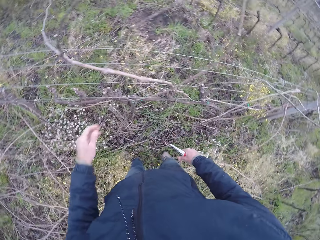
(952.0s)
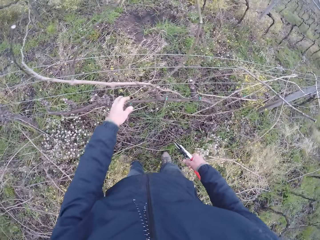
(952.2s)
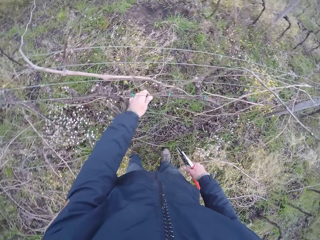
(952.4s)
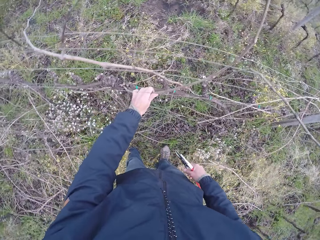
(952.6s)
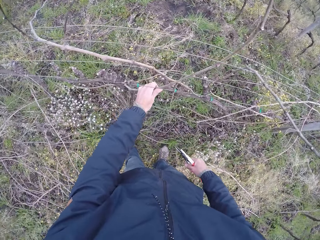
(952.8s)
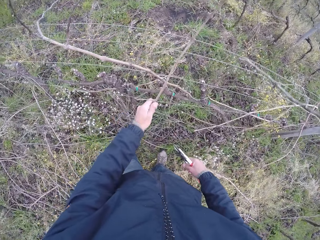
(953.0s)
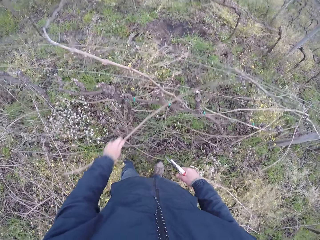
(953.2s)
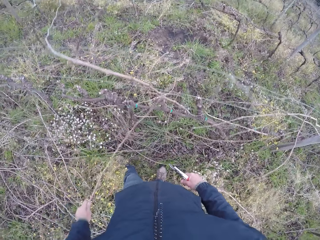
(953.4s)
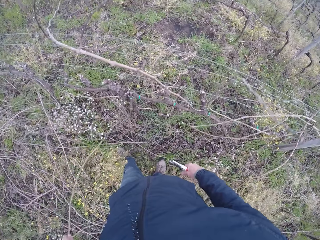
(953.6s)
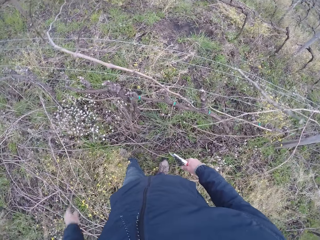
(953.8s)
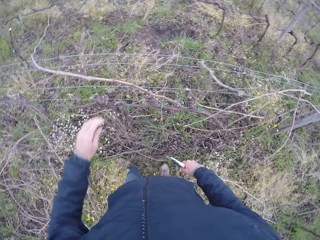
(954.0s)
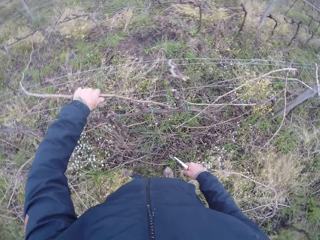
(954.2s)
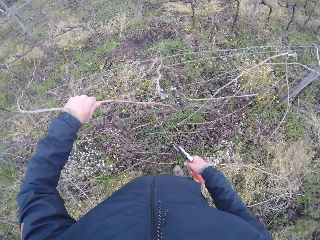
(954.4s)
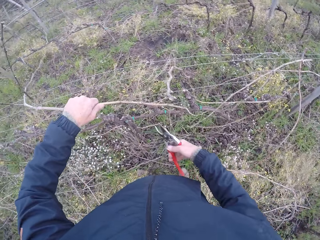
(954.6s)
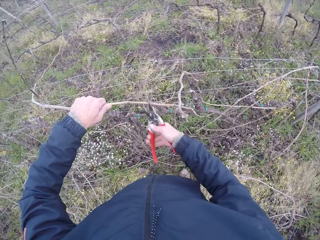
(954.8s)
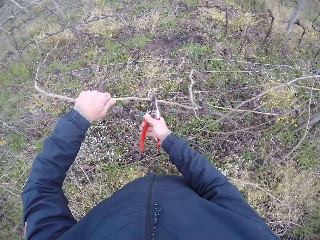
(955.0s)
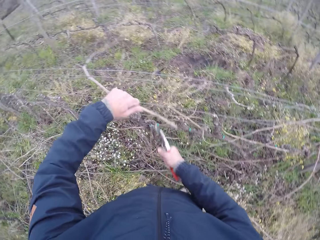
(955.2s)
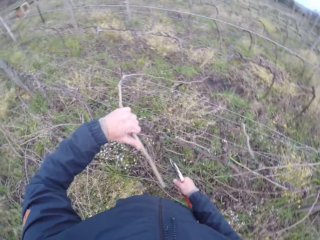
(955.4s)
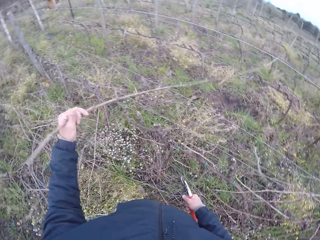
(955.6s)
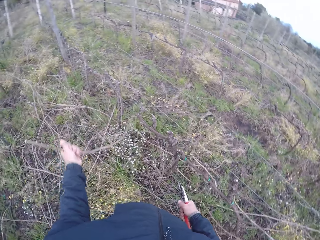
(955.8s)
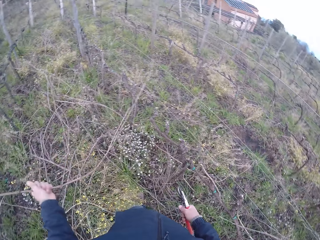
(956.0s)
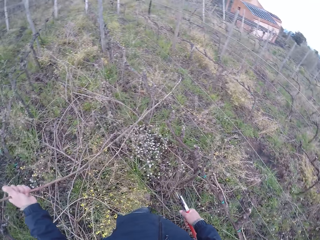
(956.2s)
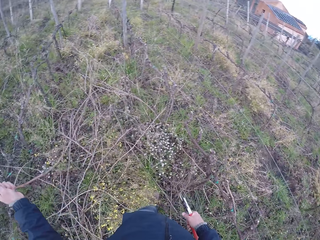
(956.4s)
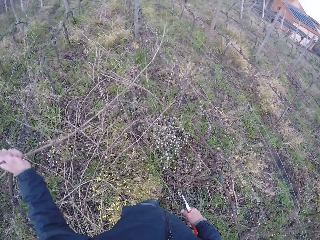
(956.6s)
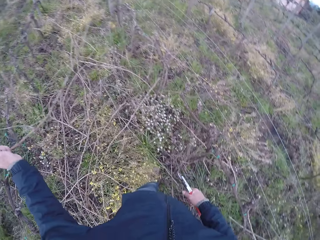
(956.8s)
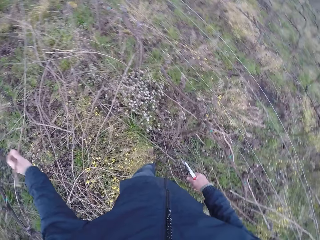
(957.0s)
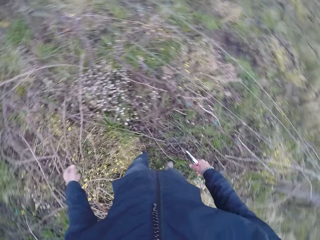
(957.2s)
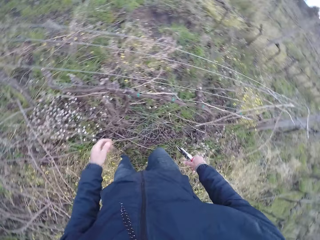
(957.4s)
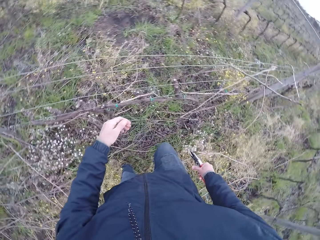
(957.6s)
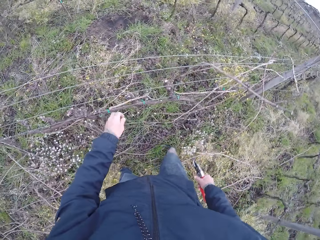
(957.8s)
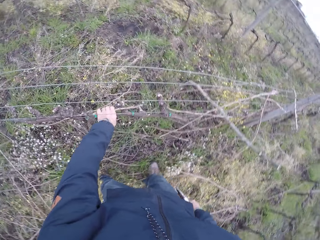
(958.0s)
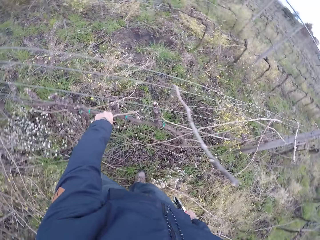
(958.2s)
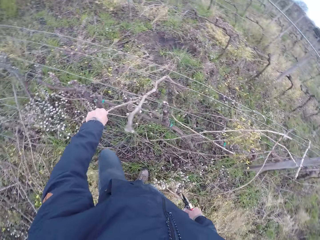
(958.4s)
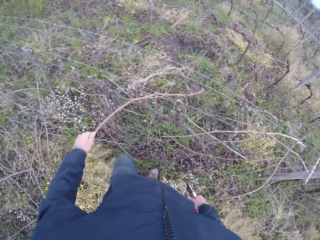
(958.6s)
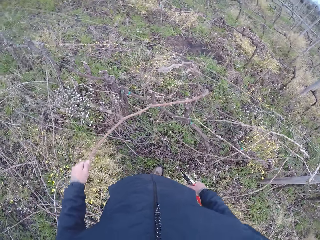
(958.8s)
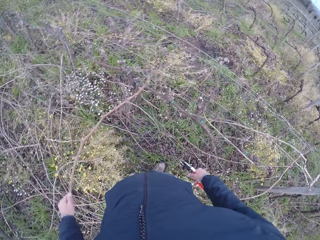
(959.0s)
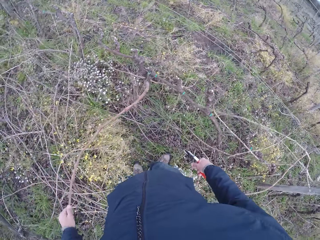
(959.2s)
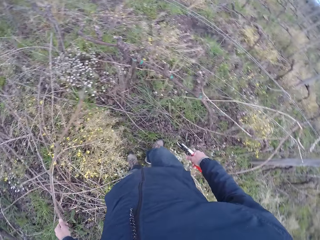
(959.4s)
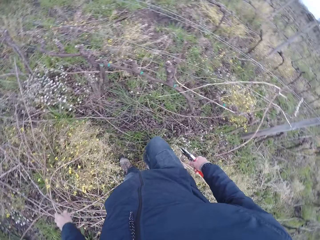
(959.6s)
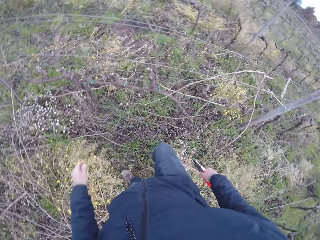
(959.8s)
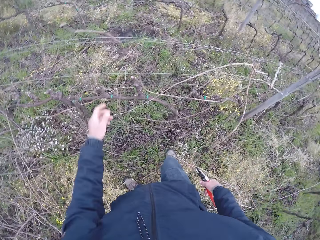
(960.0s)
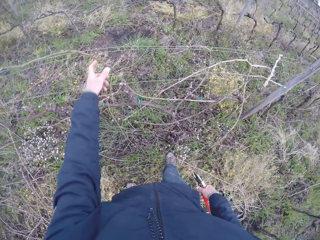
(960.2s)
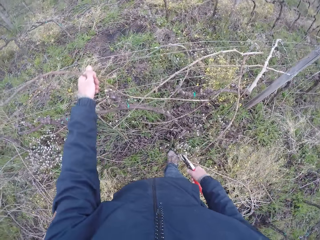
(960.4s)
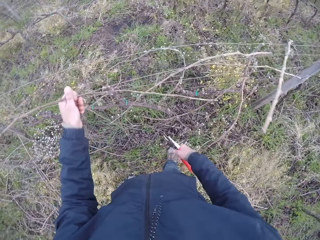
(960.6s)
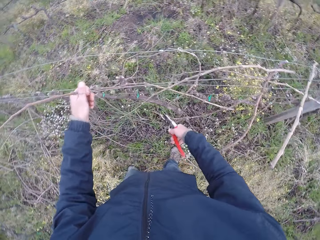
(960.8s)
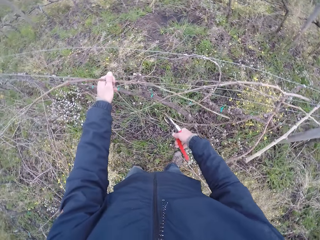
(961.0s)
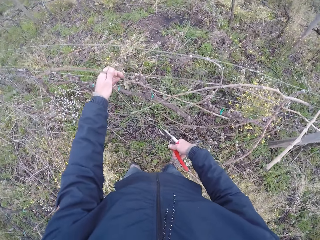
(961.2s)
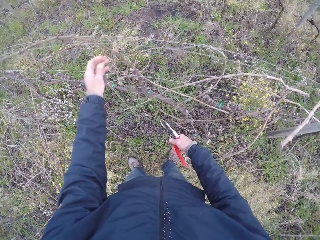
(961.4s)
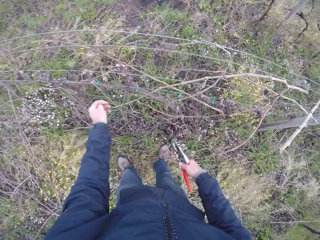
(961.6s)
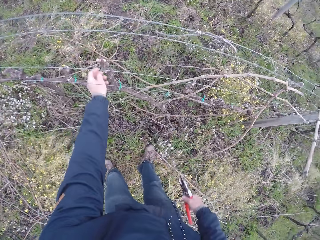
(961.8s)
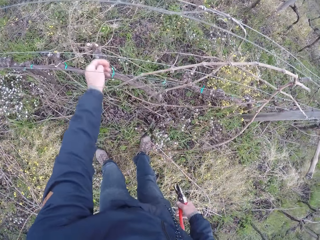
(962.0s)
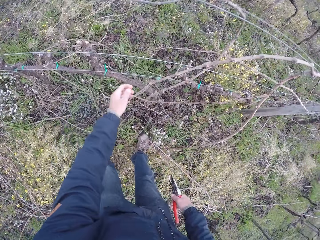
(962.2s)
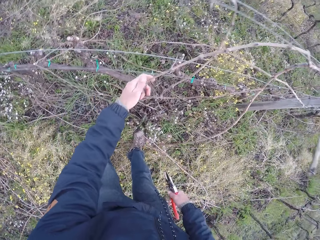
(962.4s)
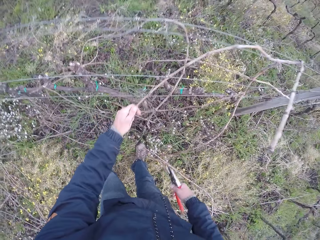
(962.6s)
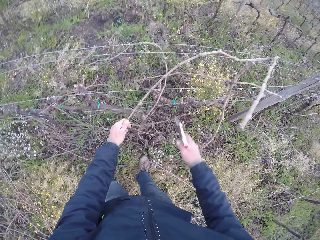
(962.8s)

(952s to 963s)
The camera wearer drops the twig on the ground with his left hand. He draws out a twig from the wire fence with his left hand. He drops the twig on the ground with his left hand. He draws out a twig from the wire fence with his left hand. He cuts the twig with the cutter in his right hand. He drops the twig on the ground with his left hand. He draws out a twig from the wire fence with his left hand. He drops the twig on the ground with his left hand. He draws out a twig from the wire fence with his left hand.

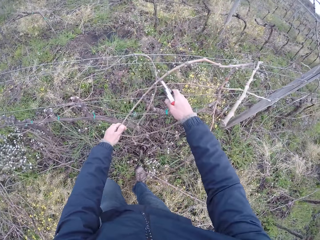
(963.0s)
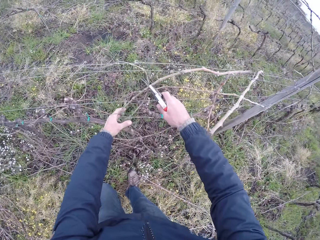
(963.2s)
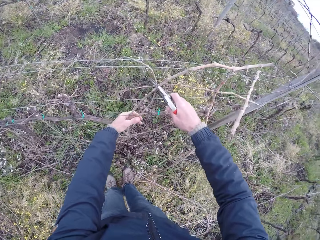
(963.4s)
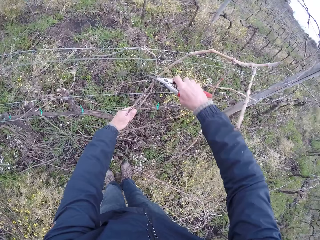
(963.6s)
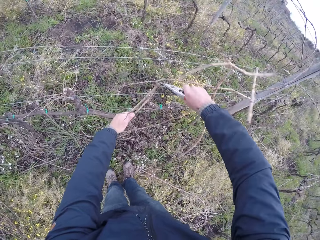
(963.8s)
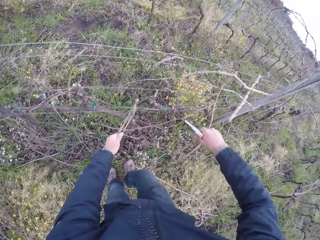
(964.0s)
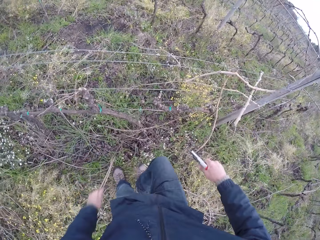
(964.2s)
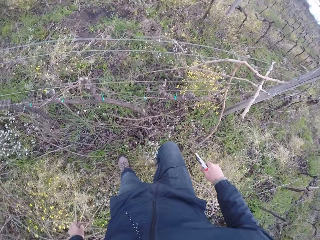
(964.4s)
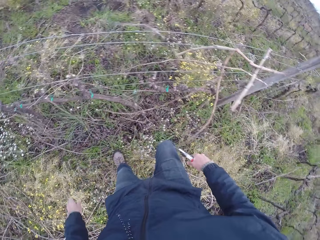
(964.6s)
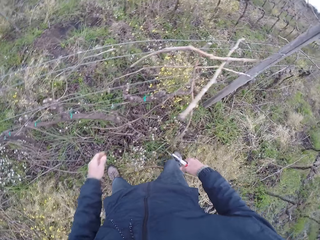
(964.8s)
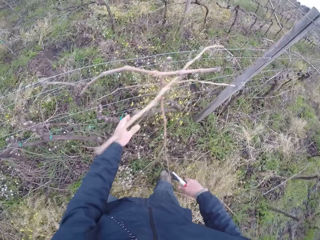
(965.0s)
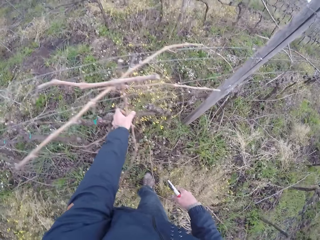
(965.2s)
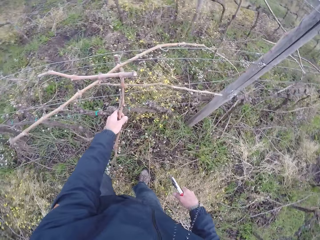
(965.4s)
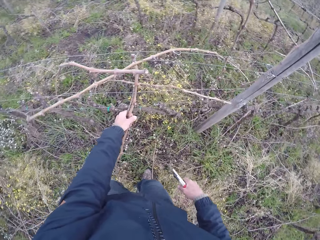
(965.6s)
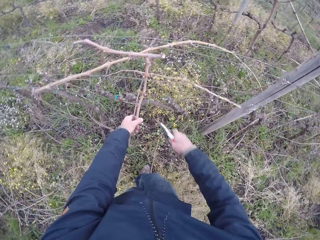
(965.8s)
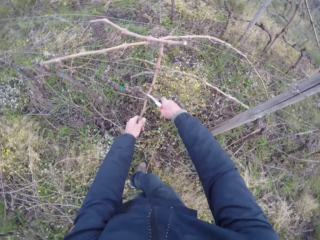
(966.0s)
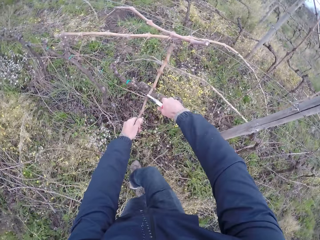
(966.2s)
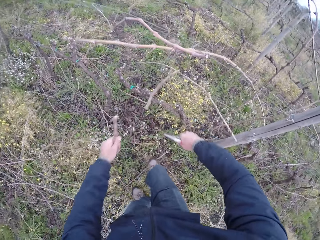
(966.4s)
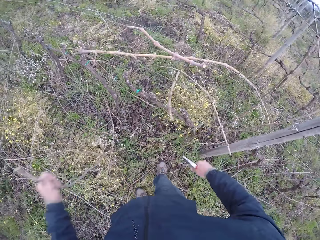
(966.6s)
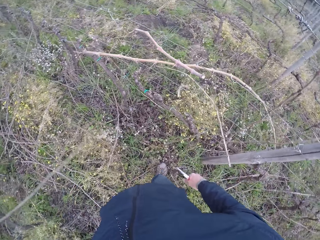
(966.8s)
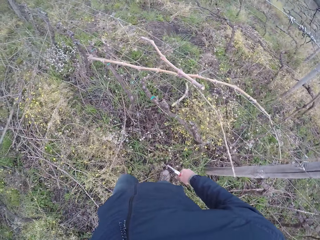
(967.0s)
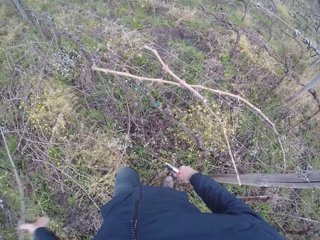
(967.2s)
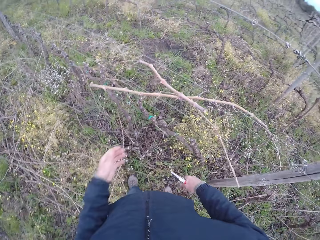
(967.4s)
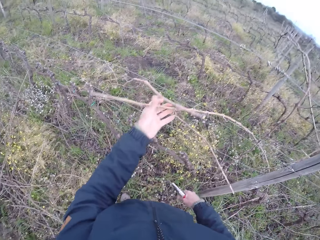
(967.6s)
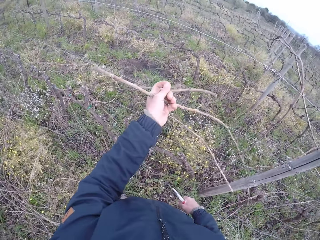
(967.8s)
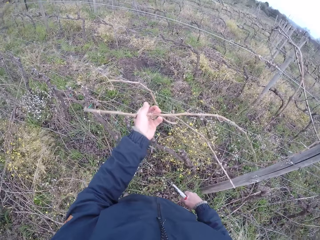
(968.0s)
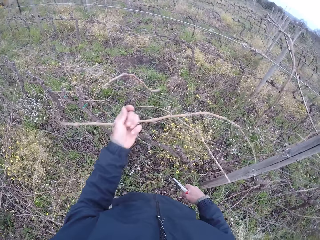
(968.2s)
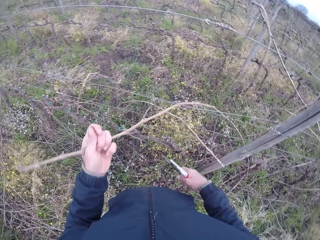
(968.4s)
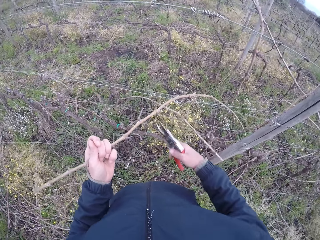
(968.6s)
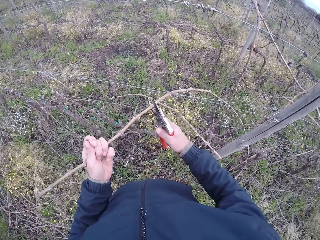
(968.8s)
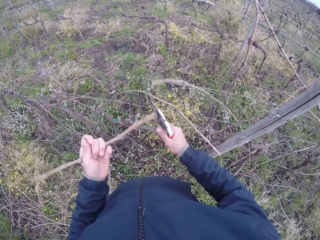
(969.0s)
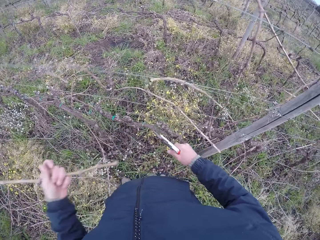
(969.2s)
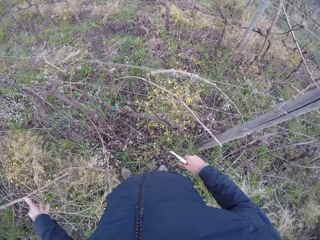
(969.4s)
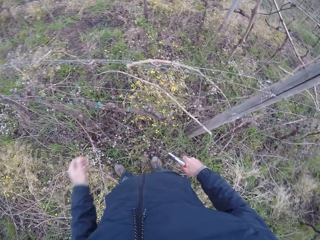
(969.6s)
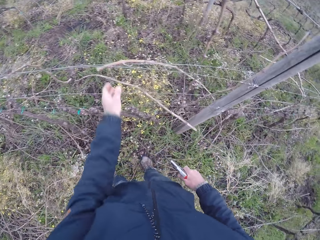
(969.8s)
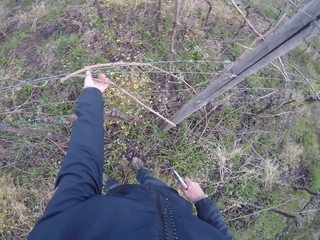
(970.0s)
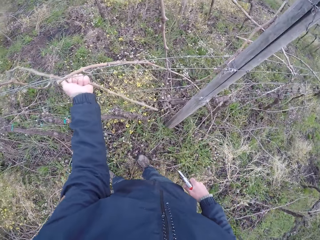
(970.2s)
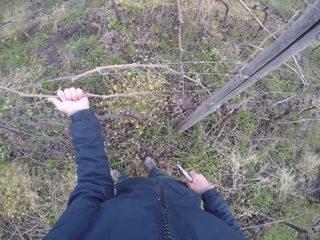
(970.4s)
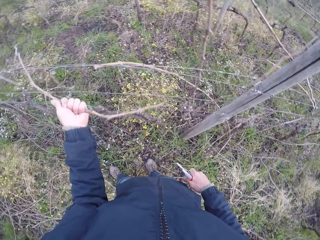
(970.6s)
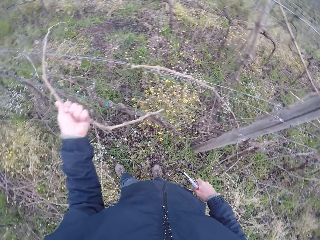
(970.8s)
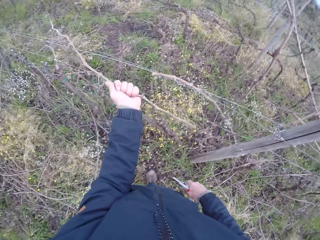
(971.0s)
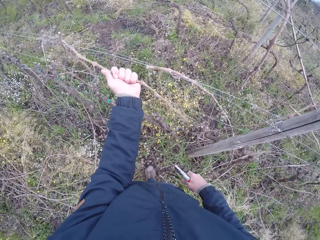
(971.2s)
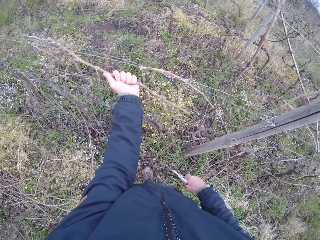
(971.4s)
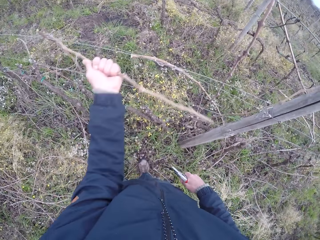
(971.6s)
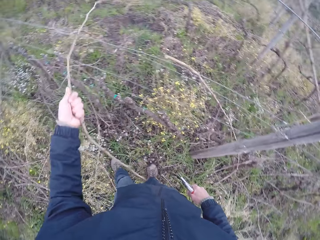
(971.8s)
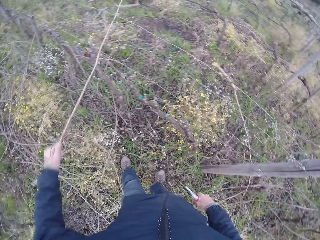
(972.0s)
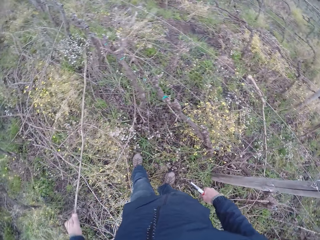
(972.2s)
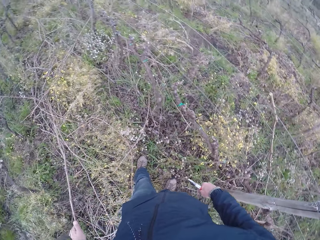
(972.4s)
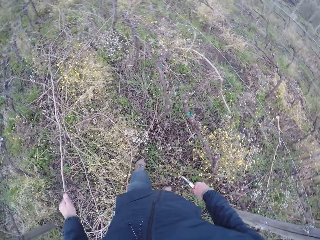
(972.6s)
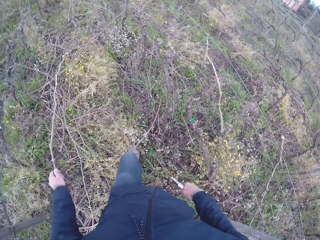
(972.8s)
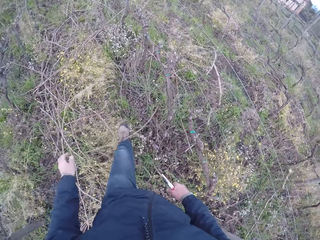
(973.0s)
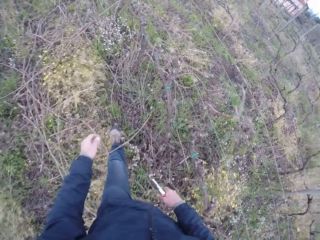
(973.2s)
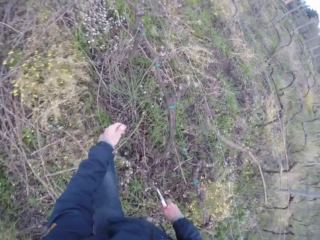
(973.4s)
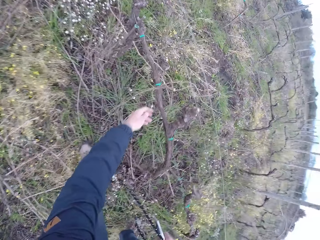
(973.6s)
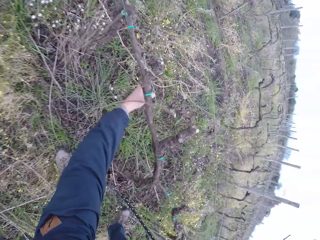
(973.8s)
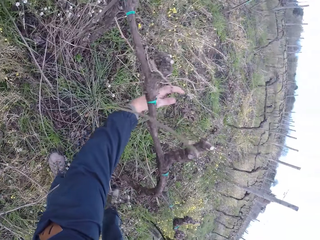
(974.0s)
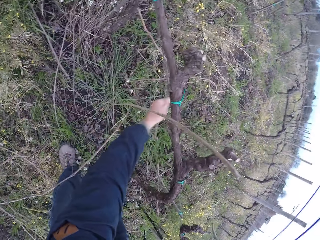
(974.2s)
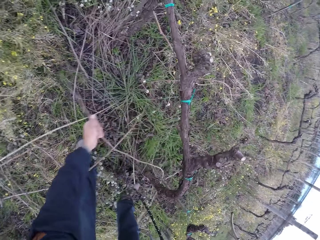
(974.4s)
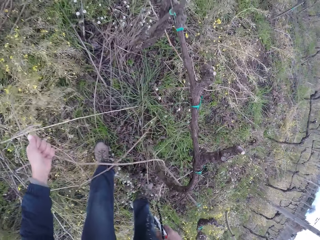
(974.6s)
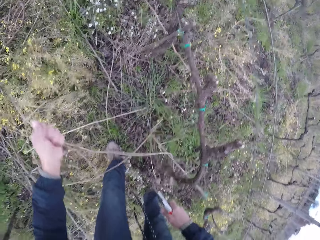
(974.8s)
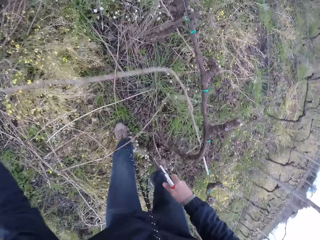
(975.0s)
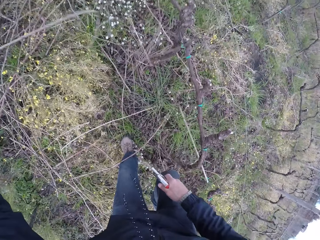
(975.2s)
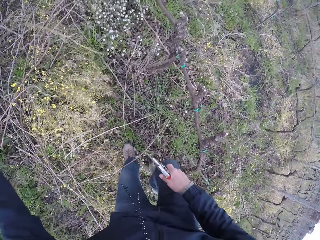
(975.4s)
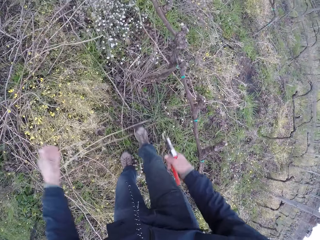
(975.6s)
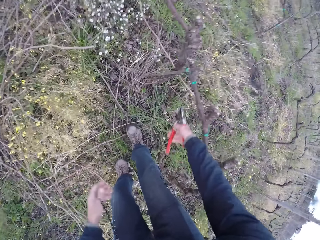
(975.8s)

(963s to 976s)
The camera wearer cuts the twig or stem with the cutter in his right hand. He drops the twig on the ground with his left hand. He draws out a twig from the wire fence with his left hand. He holds a stem with his hand. He cuts the twig with the cutter in his right hand. He drops the twig on the ground with his left hand. He draws out a twig from the wire fence with his left hand. He holds a stem with his hand. He cuts the twig with the cutter in his right hand. He drops the twig on the ground with his left hand. He draws out a twig from the wire fence with his left hand. He drops the twig on the ground with his left hand. He draws out a twig from the wire fence with his left hand. He throws down a stem.
